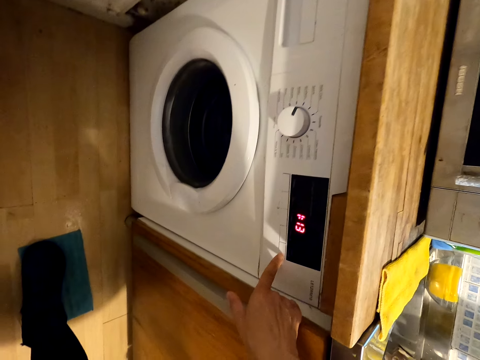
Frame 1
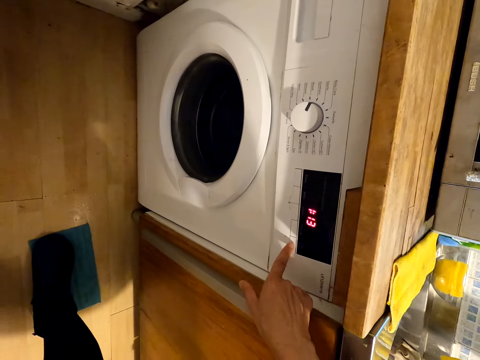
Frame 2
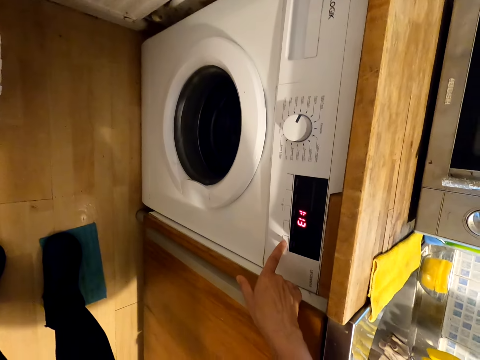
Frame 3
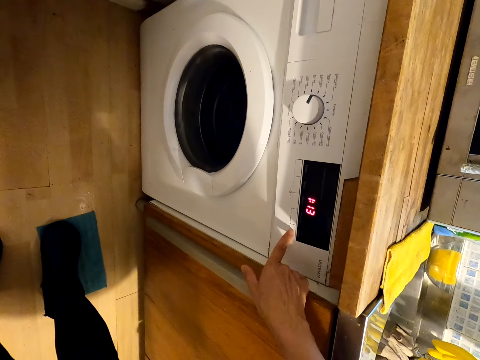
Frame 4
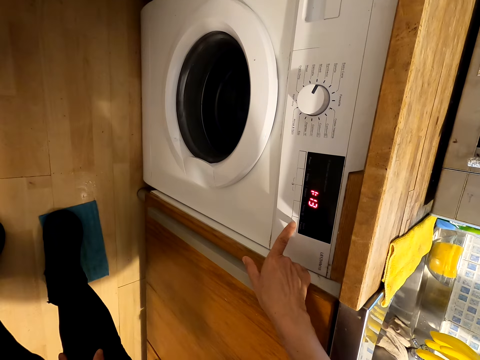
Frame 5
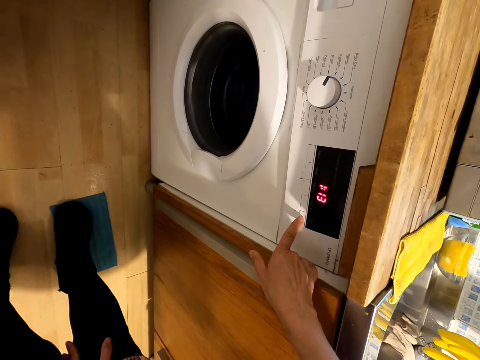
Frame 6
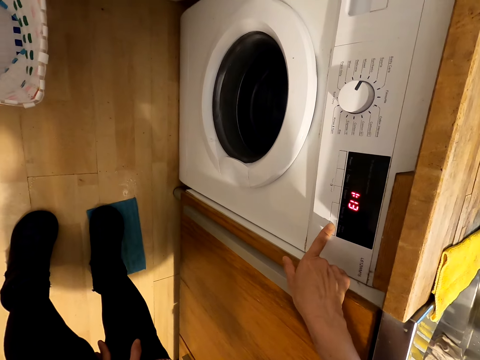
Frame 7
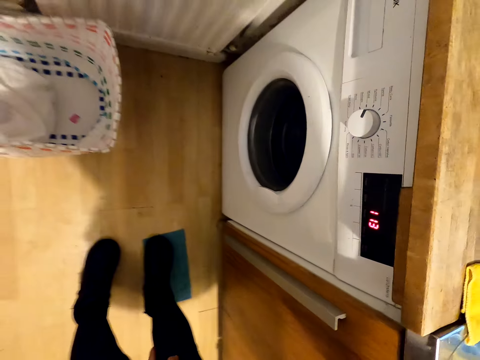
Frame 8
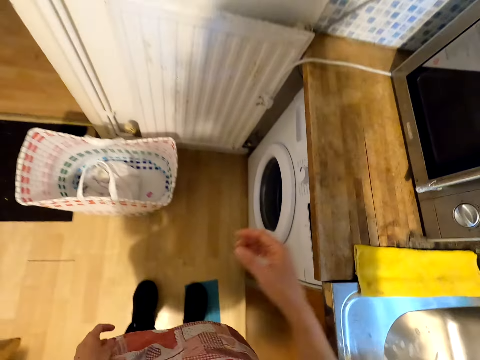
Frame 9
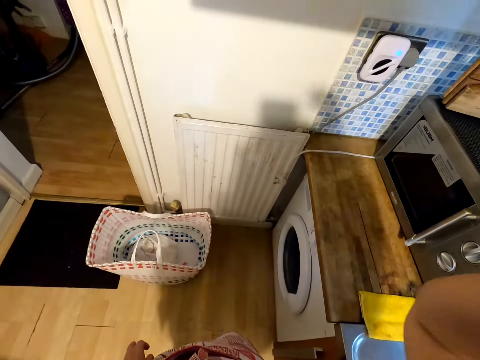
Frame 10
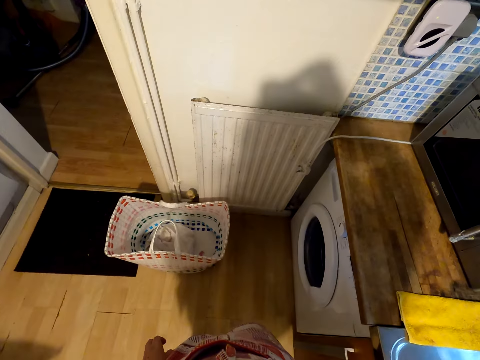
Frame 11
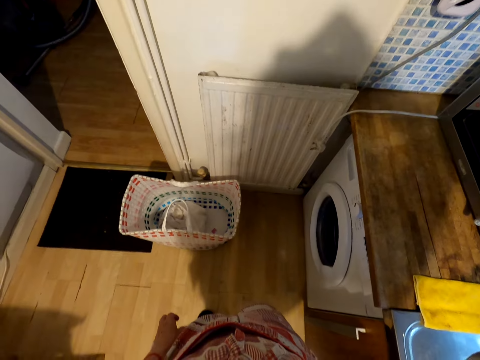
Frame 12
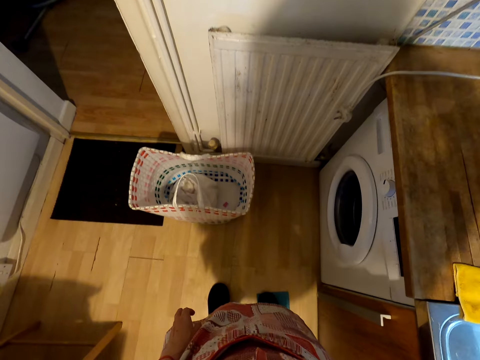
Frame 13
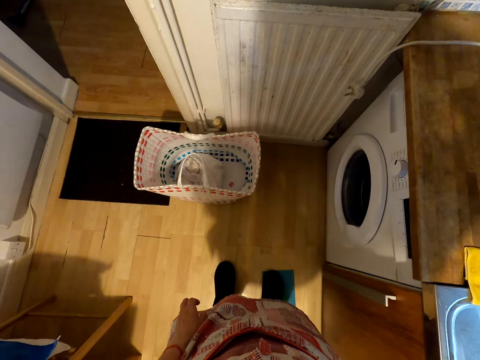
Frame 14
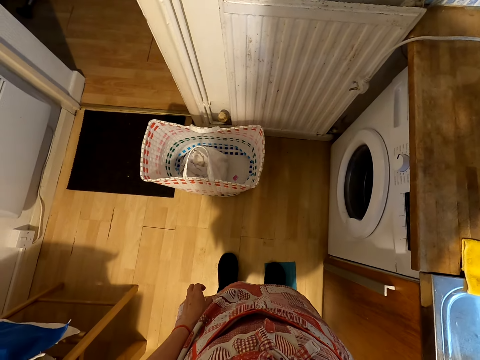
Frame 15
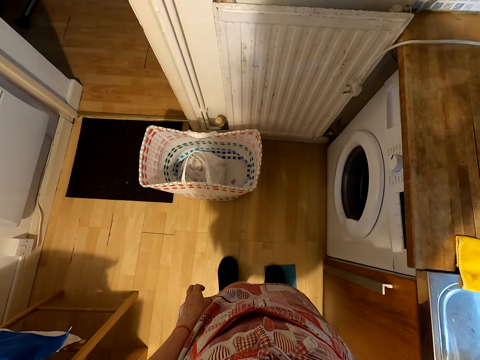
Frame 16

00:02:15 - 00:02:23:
The camera wearer moves the right hand. They press a button on the washing machine. They move the right hand. They look at the washing machine. They lift the right hand and touch the camera.
